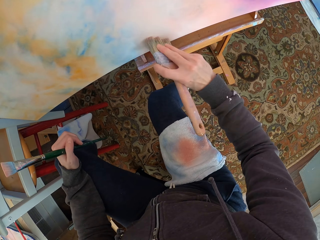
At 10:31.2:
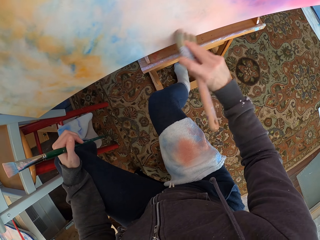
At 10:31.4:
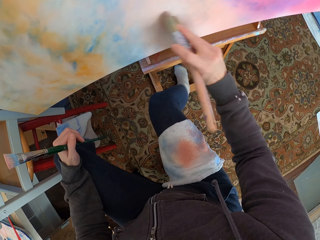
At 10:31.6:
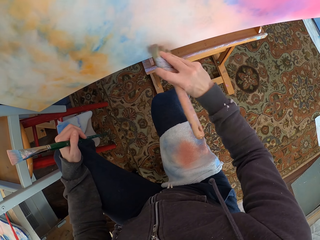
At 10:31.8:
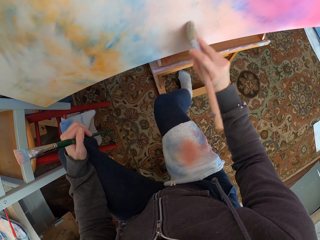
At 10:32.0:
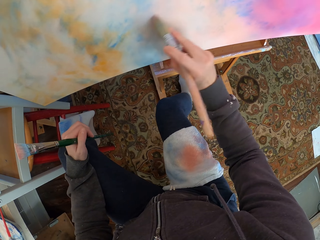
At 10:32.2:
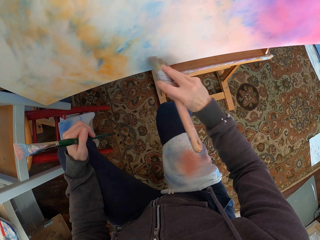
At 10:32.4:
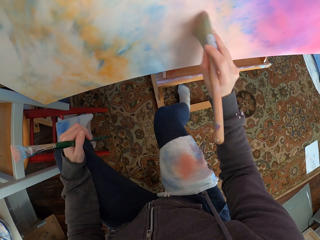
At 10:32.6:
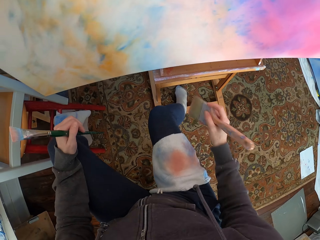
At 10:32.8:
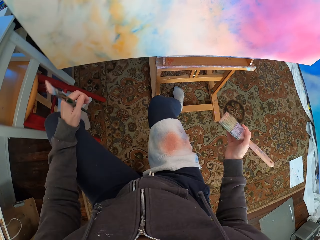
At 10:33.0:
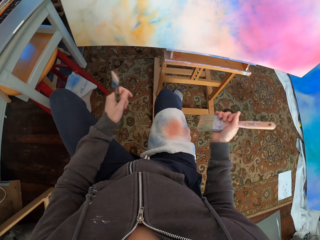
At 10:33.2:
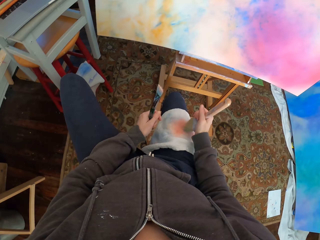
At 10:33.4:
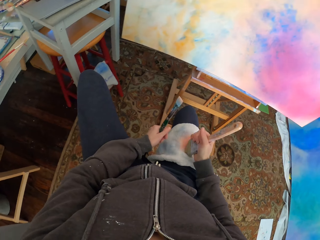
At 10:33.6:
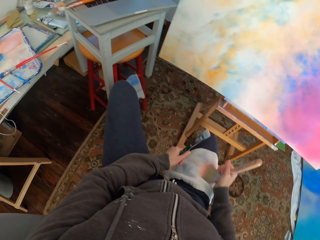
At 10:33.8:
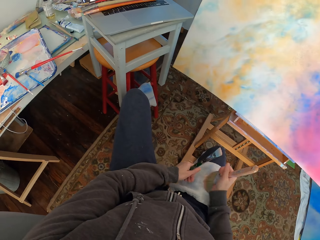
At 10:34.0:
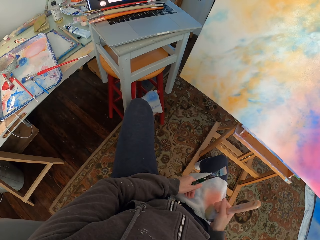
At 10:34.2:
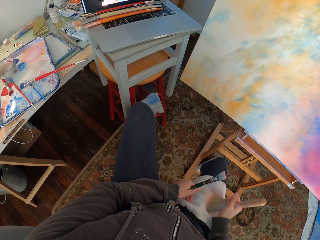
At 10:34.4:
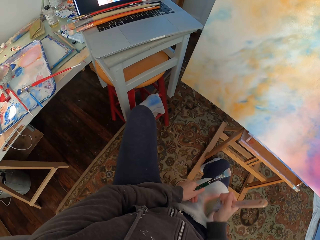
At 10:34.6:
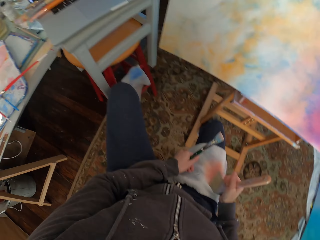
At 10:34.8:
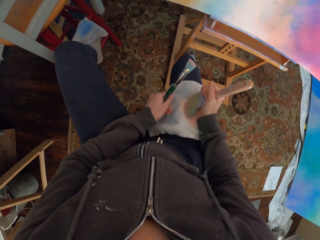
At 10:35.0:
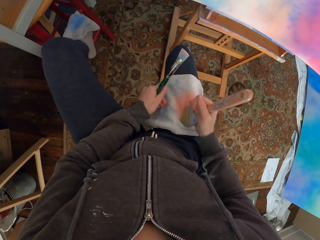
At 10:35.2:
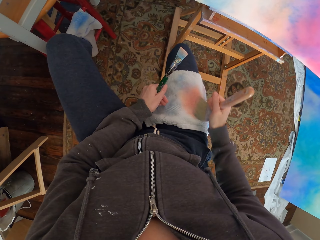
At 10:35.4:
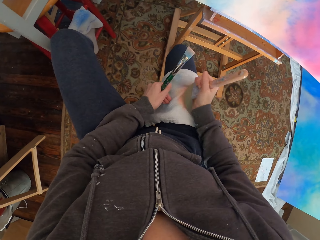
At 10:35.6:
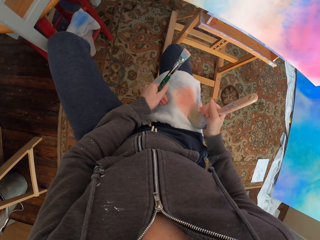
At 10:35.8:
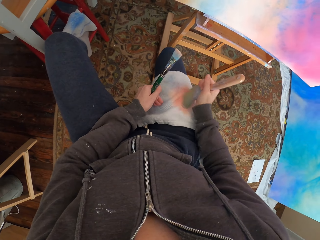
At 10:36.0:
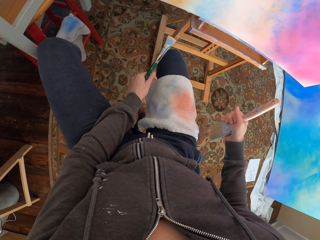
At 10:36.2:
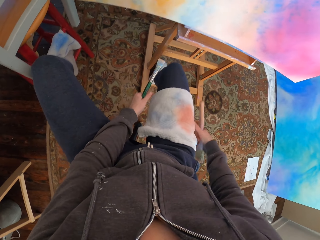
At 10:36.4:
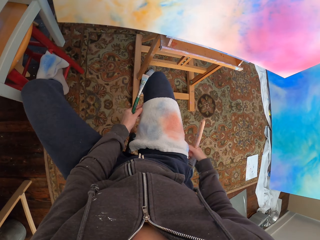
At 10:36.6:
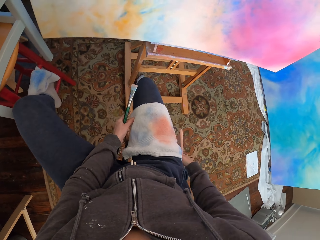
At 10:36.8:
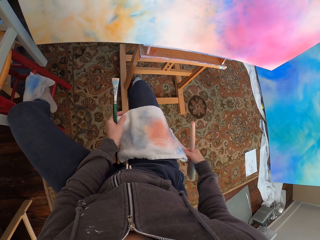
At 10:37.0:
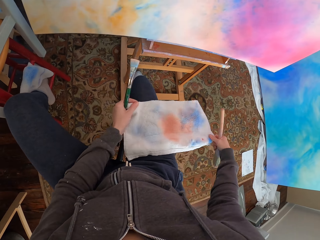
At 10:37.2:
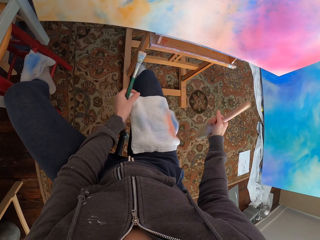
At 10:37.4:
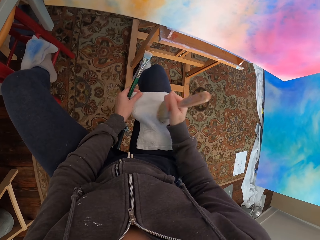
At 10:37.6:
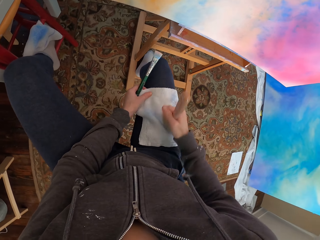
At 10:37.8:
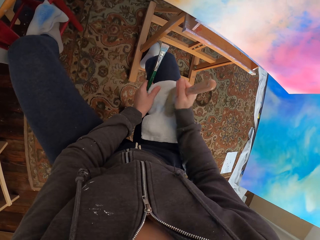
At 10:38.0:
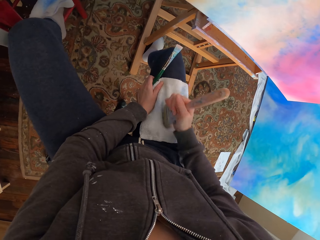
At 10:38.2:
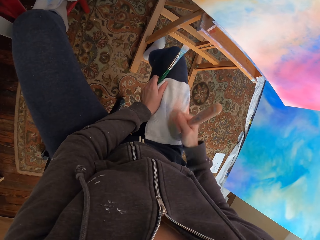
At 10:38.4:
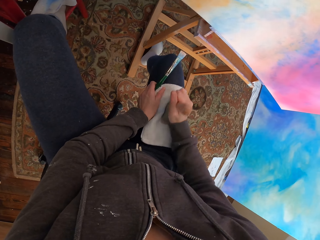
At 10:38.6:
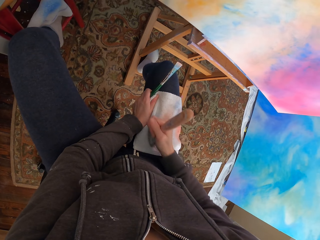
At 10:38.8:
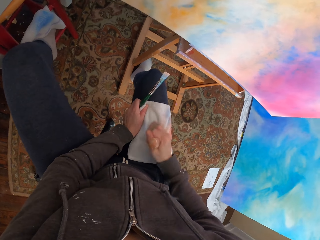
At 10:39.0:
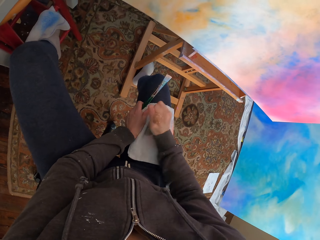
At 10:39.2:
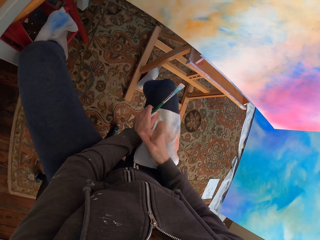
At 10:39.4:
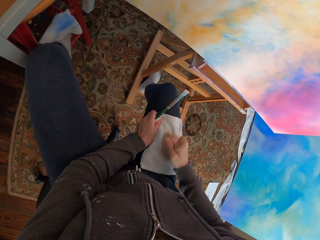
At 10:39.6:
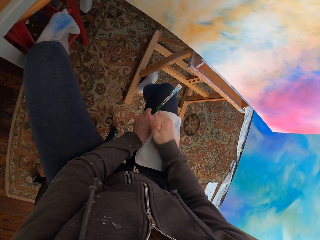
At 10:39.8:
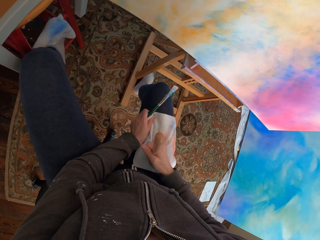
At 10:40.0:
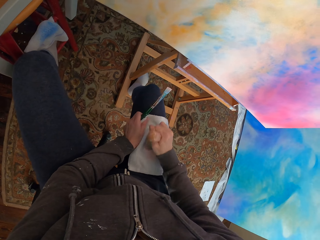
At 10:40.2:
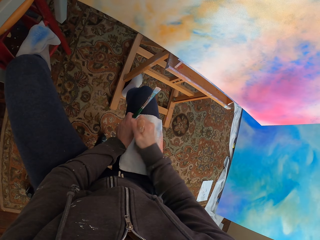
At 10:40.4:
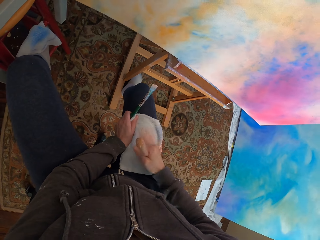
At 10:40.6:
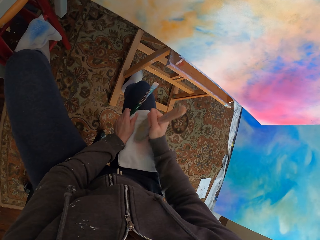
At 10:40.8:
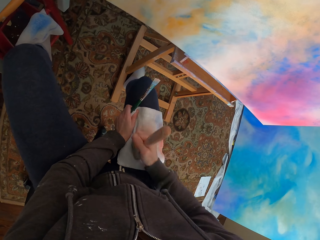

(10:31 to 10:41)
The camera wearer removes excess paint from the brush. They rub the brush on the towel. They adjust the towel on the knees. They rub the towel on the knees.

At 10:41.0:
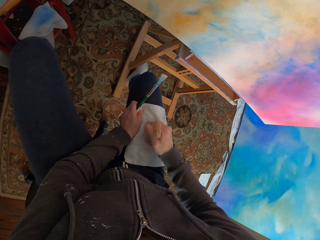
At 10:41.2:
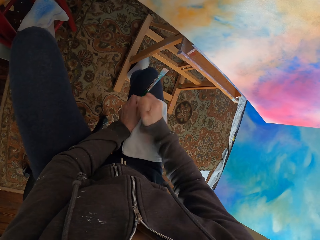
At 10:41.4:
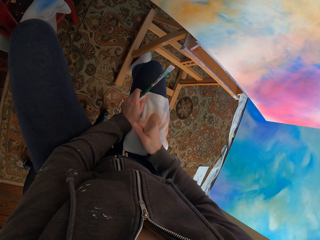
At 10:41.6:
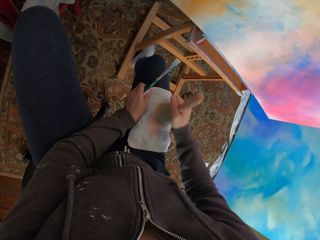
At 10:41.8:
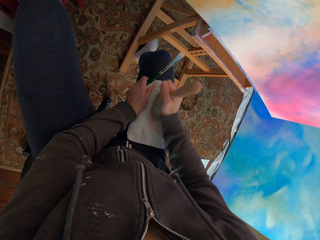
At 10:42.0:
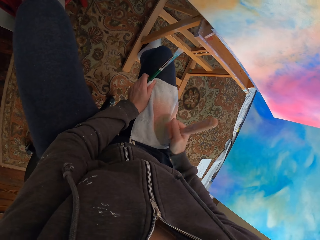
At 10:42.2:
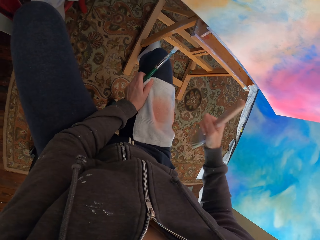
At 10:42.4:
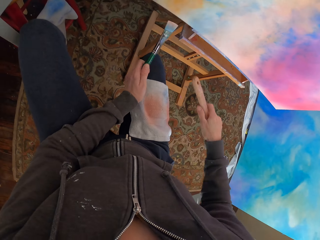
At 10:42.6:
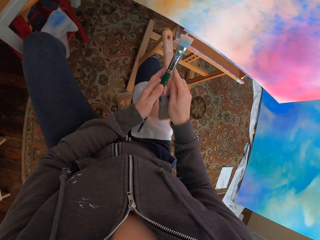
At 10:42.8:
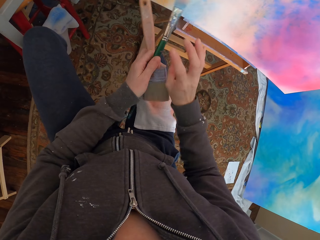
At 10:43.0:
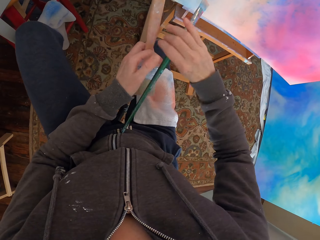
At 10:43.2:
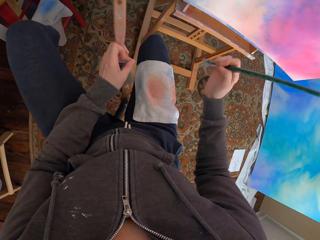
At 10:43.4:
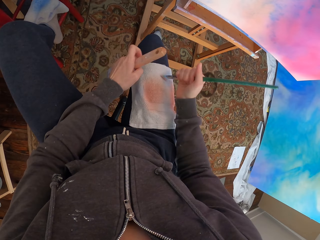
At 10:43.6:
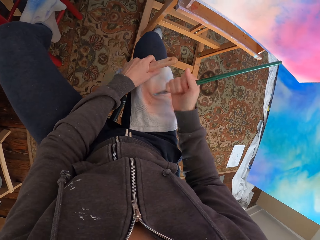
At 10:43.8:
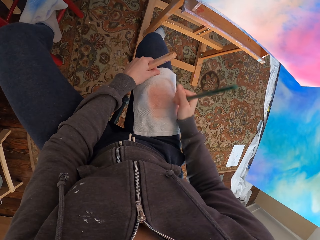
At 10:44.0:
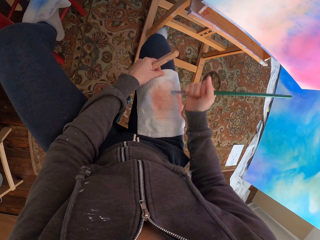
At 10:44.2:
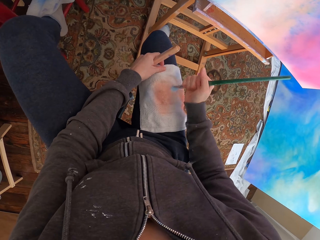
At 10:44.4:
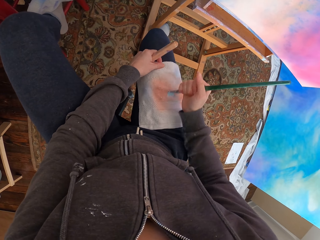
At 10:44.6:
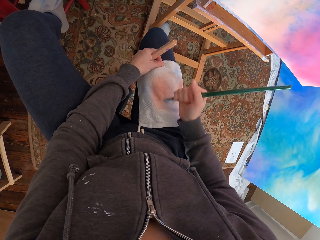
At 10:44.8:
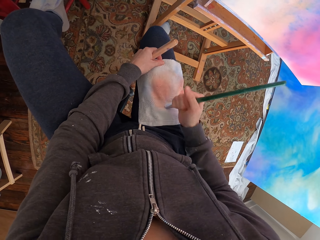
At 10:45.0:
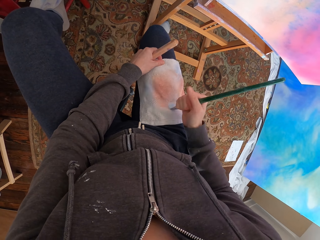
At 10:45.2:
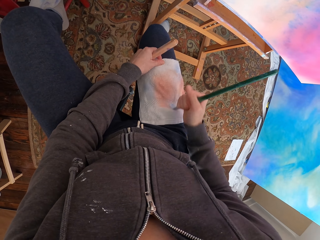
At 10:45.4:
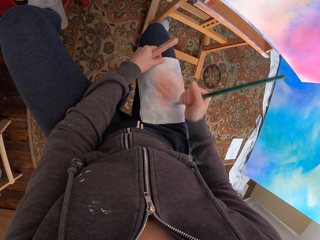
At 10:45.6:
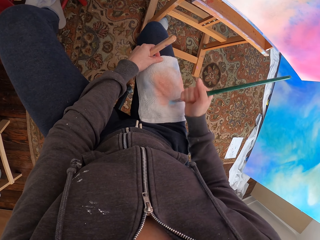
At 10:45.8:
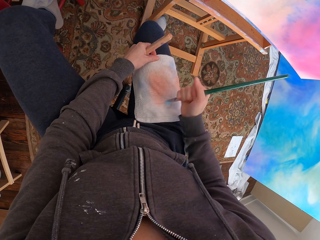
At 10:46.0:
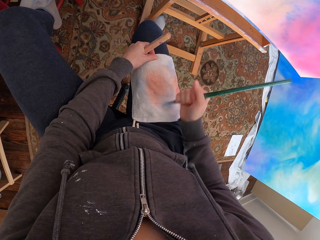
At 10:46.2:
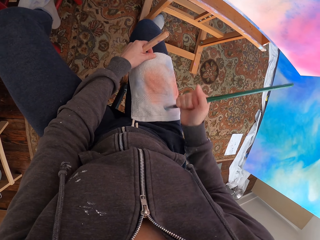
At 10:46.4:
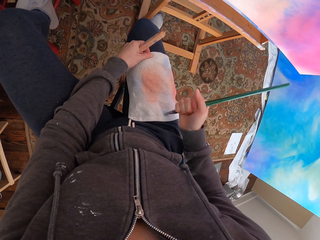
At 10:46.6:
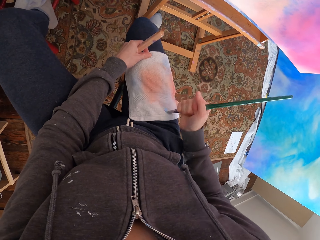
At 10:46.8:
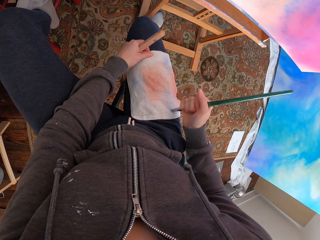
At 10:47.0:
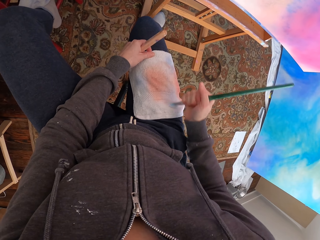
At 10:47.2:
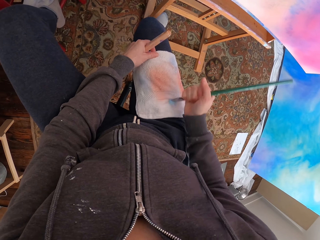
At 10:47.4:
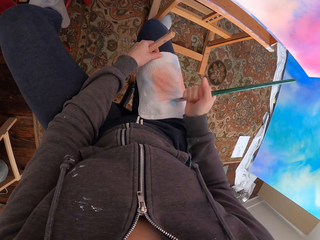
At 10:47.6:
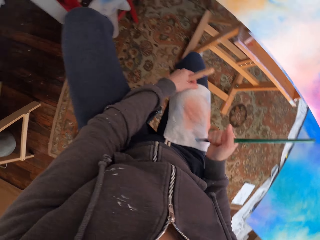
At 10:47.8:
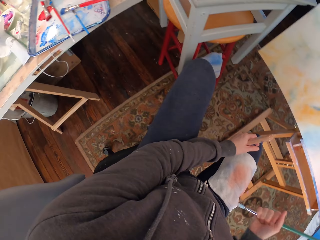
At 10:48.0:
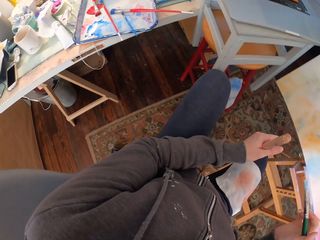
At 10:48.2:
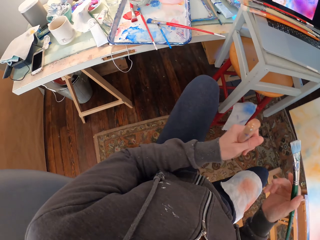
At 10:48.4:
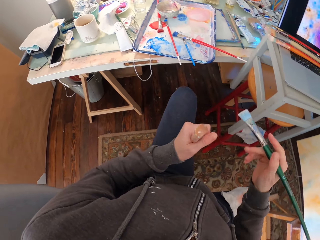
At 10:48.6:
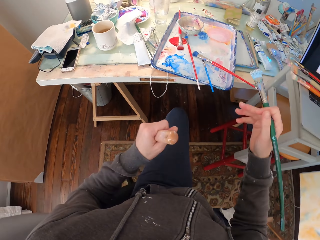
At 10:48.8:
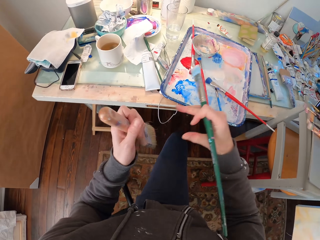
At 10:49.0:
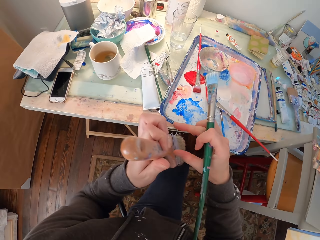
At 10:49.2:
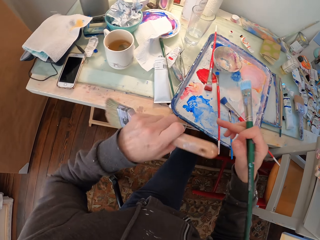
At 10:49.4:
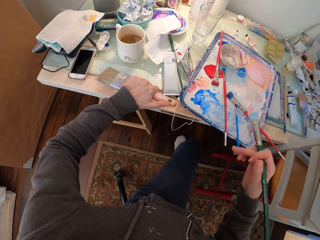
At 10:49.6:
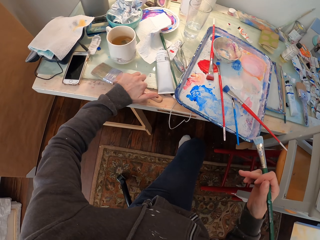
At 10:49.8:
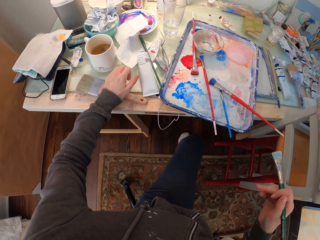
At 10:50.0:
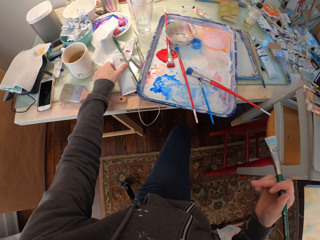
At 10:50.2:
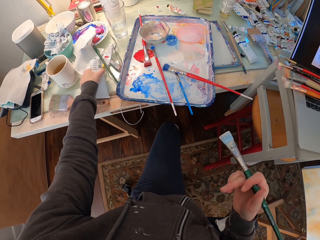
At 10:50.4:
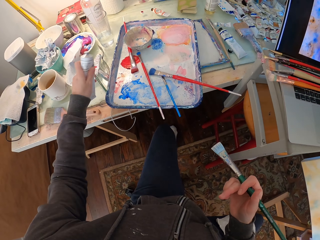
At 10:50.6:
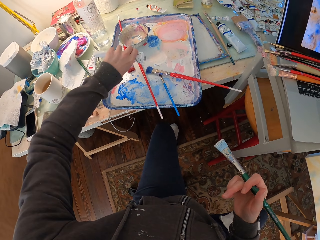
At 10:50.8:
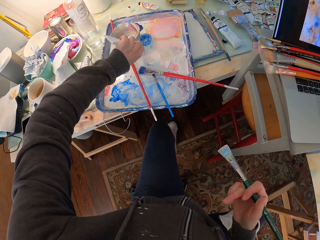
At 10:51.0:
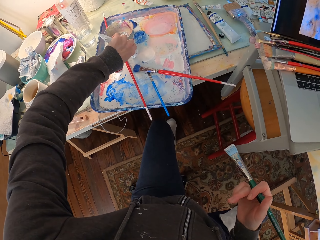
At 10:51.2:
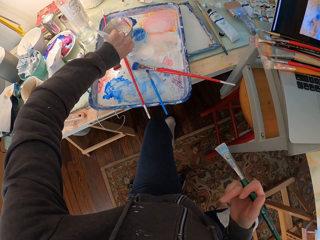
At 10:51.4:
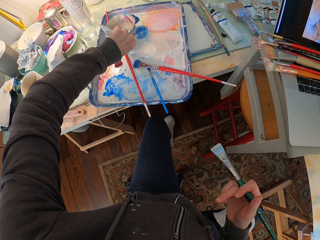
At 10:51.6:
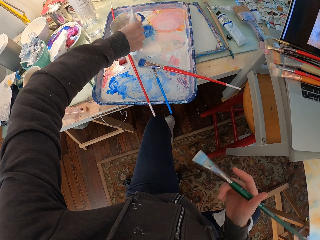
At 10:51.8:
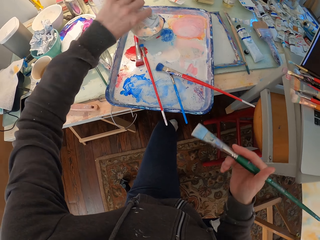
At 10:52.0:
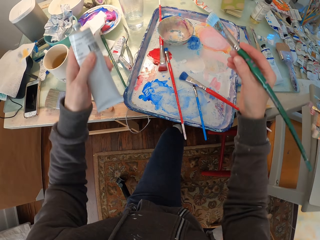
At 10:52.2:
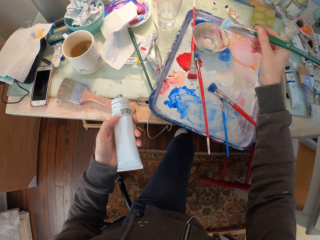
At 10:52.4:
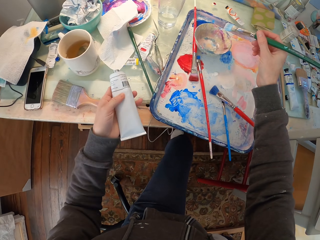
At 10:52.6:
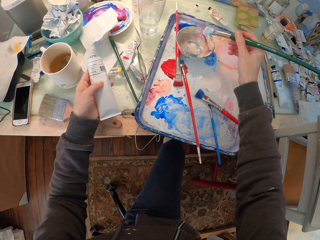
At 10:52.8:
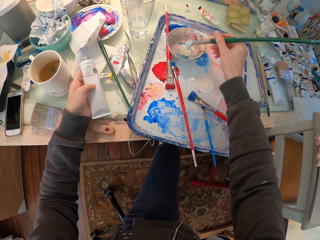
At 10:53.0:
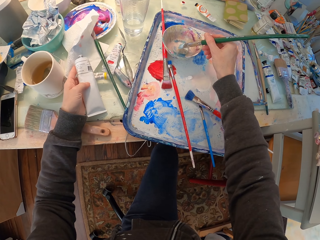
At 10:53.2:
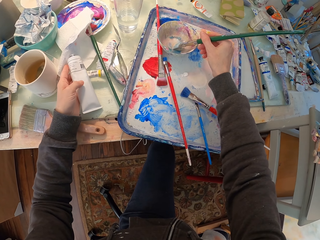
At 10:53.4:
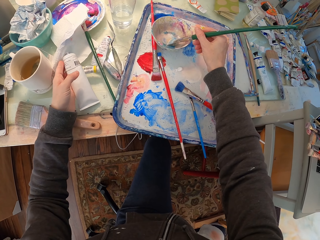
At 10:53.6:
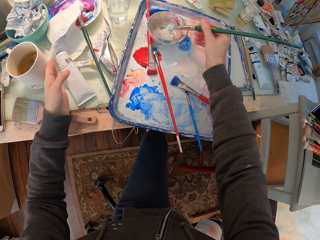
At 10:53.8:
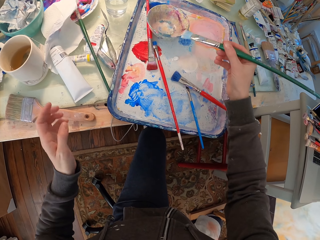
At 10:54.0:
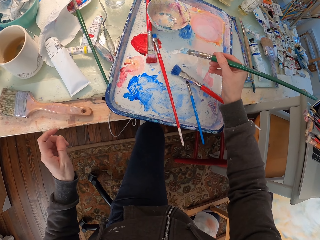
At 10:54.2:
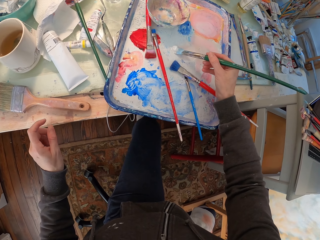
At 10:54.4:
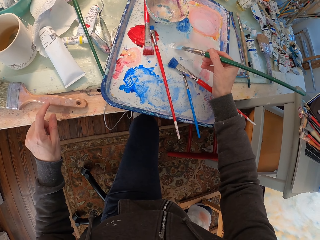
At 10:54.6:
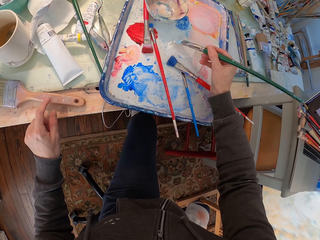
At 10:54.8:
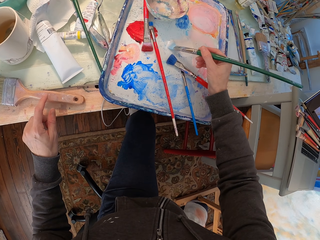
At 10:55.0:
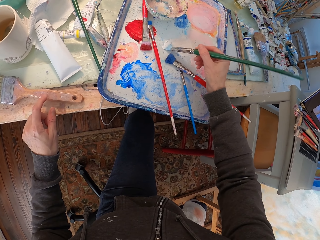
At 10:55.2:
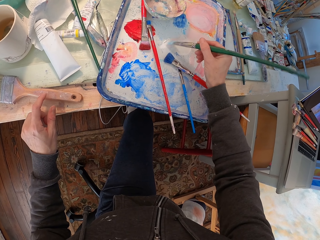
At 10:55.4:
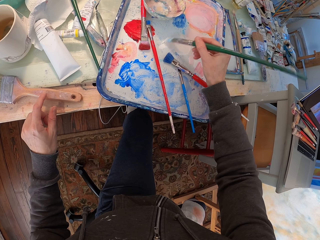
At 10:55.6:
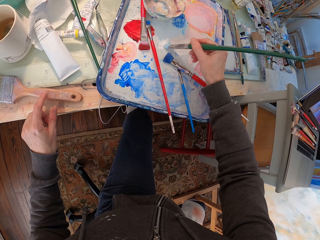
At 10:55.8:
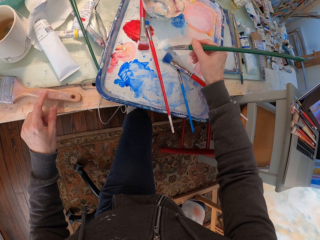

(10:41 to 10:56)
The camera wearer puts the brush on the left hand. They take the brush from the left hand. They rub the brush on the towel. They turn towards the table. They turn the painting brush on the hand. They put the painting brush on the table. They take a tube from the table. They squeeze the paste on the tray. They put something on a paint pallet. They put the tube on the table. They dip the brush in the paint in a bowl. They rub the brush on the tray.
